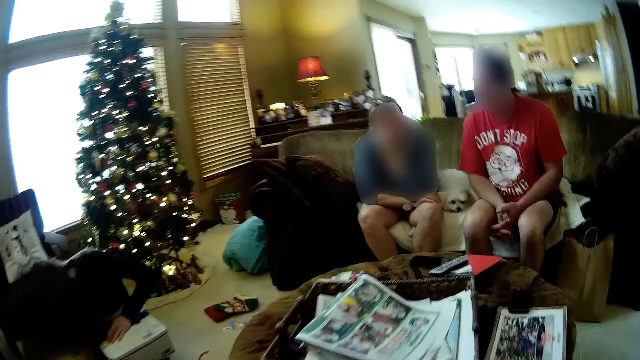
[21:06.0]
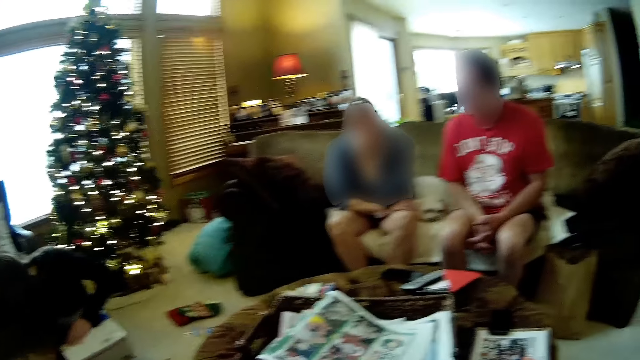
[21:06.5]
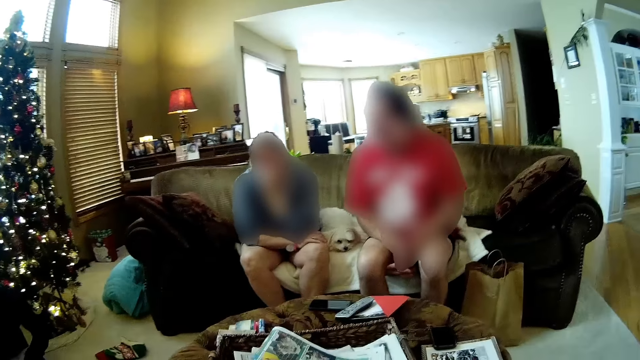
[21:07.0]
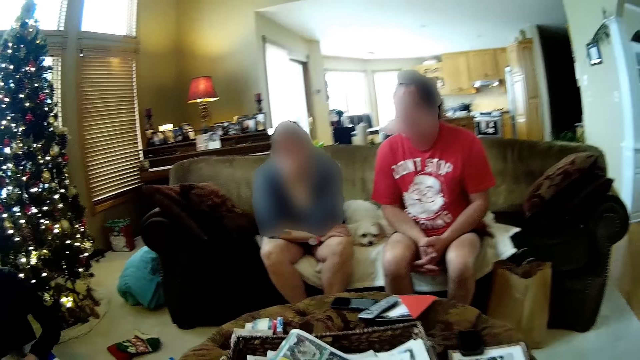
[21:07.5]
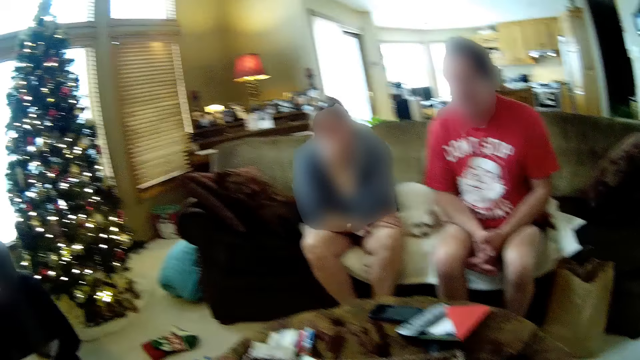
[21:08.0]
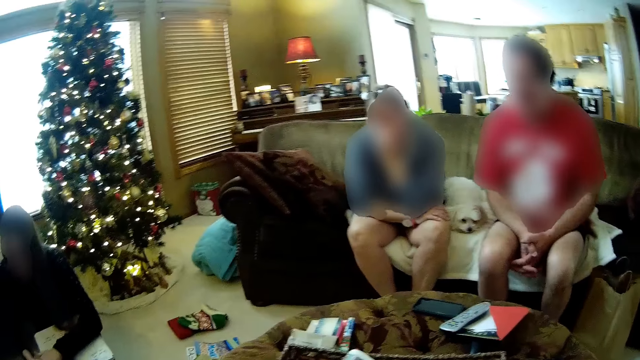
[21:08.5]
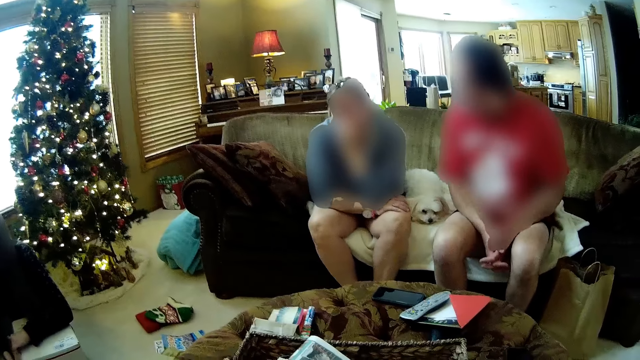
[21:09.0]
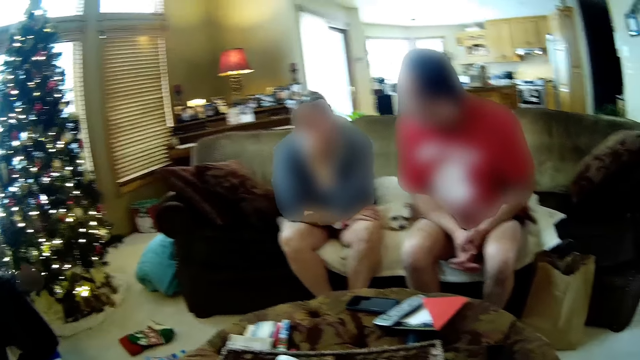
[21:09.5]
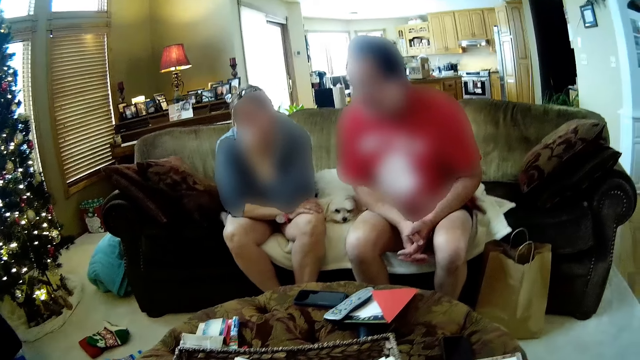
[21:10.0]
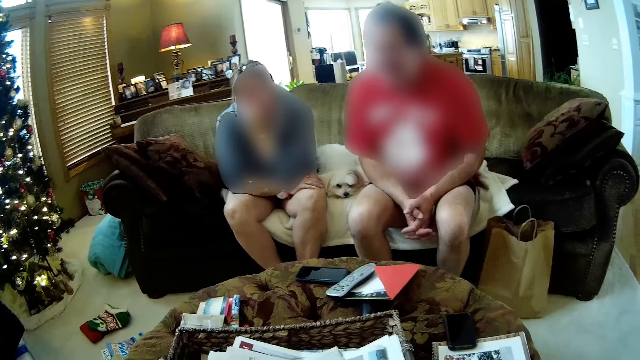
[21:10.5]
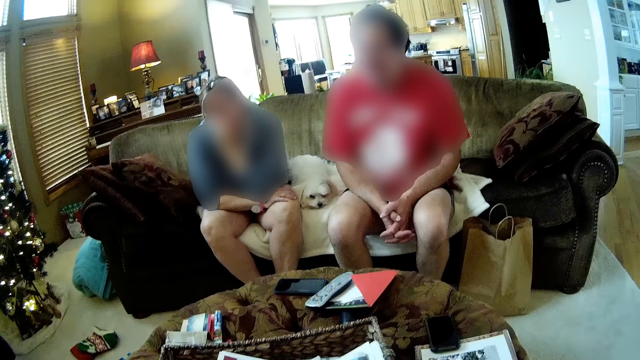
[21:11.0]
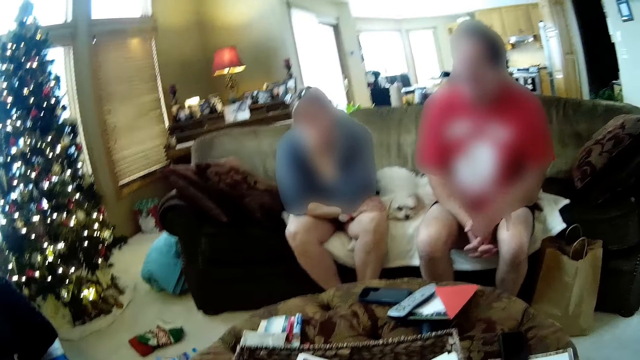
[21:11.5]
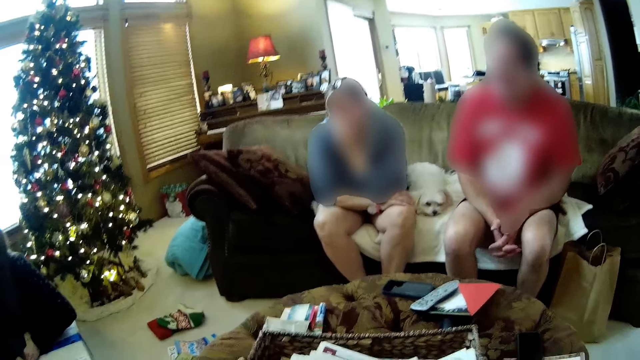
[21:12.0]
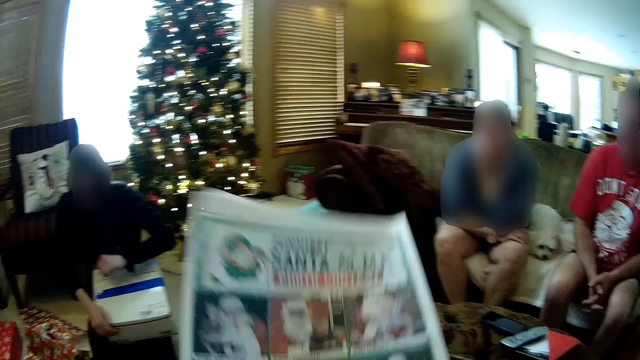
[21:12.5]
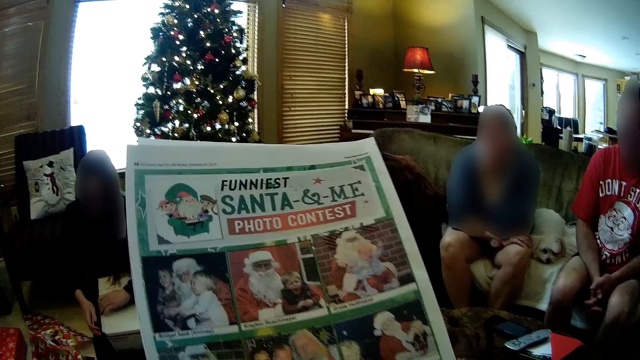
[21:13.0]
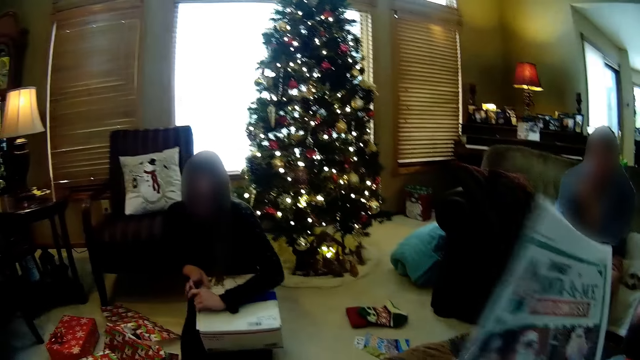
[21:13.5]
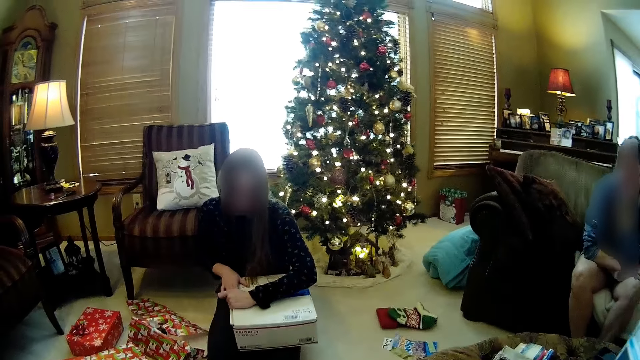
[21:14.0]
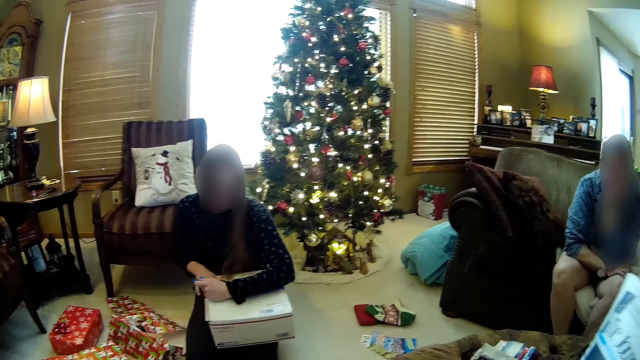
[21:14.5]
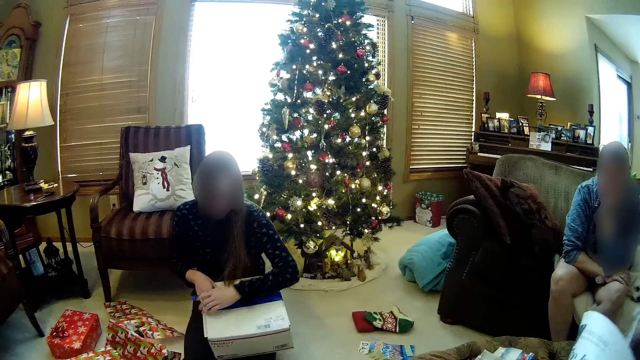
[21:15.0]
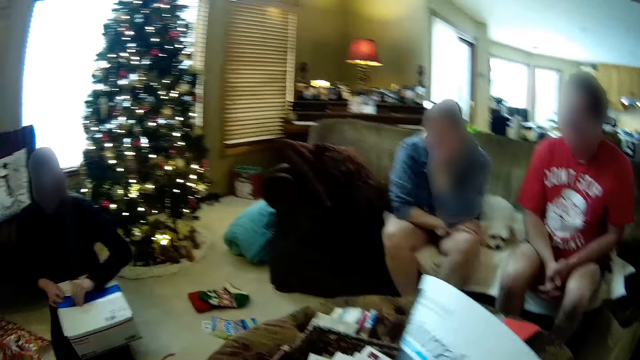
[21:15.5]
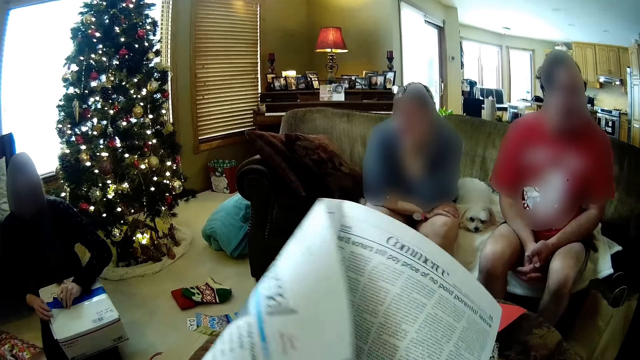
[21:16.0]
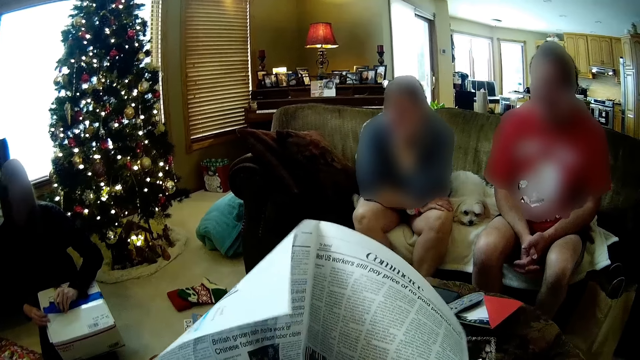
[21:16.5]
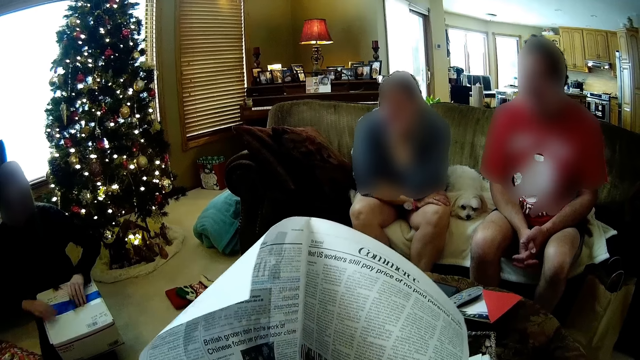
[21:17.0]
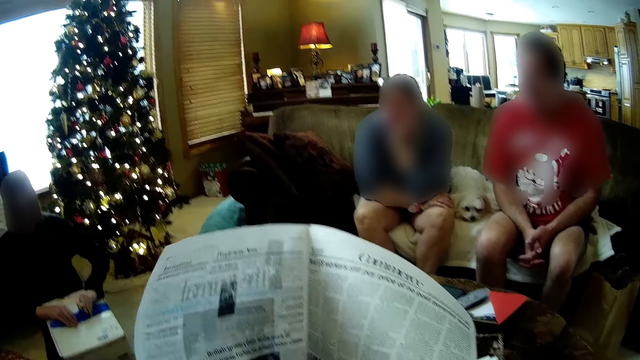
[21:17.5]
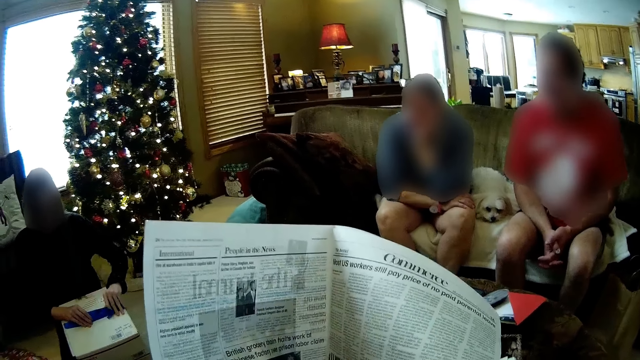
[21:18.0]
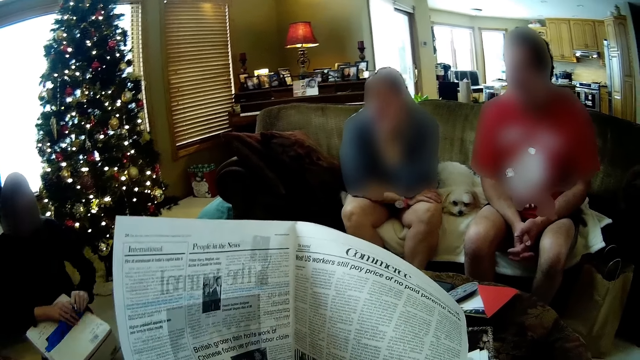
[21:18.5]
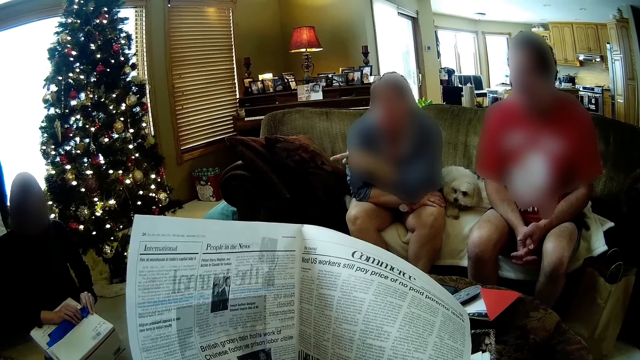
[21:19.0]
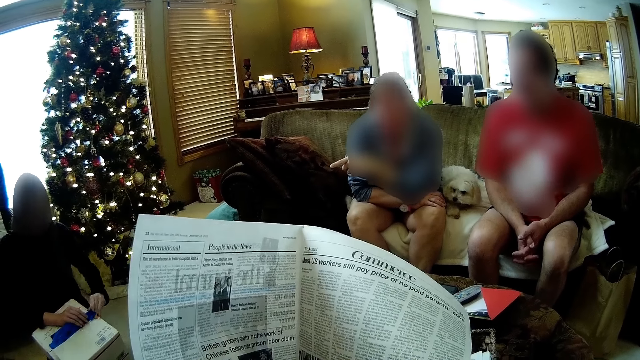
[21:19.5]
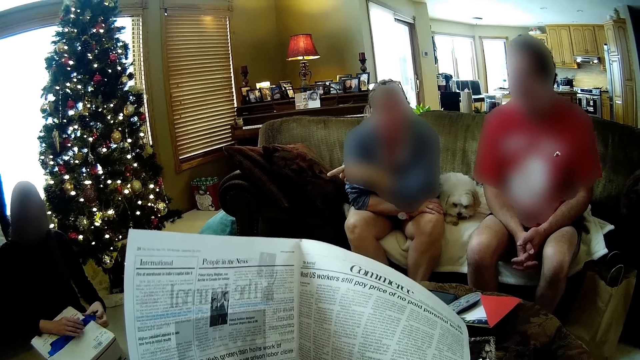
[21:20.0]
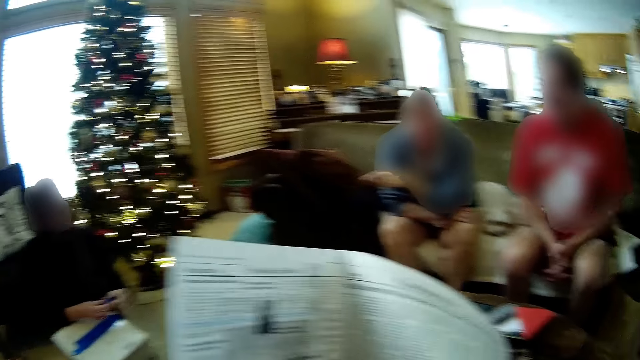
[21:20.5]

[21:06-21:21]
The camera wearer looks around the house. He looks at a newspaper or magazine in both hands. He lifts the magazine. The woman opens the packaged gift with both hands. The camera wearer turns the newspaper with his left hand. He peruses the magazine. He reads the magazine.

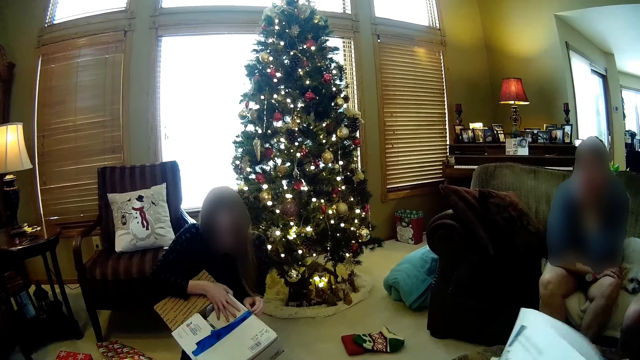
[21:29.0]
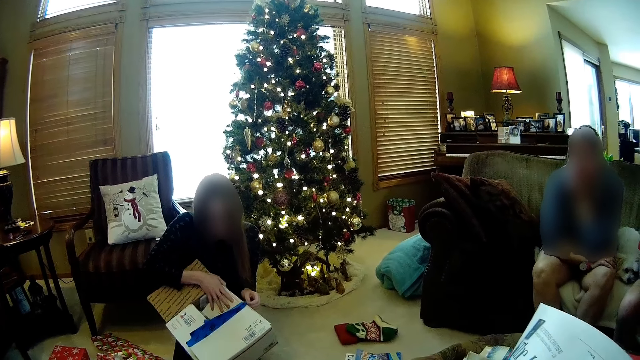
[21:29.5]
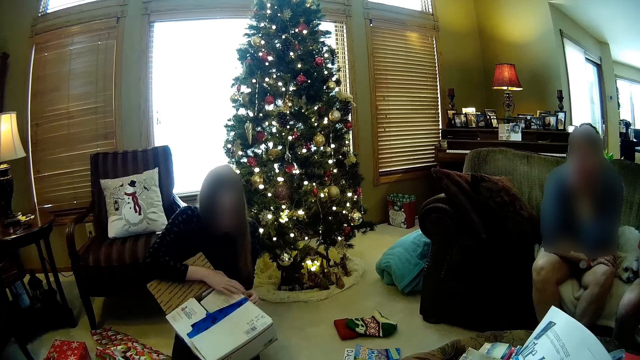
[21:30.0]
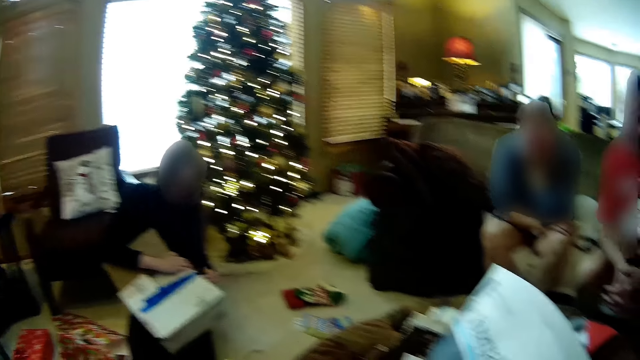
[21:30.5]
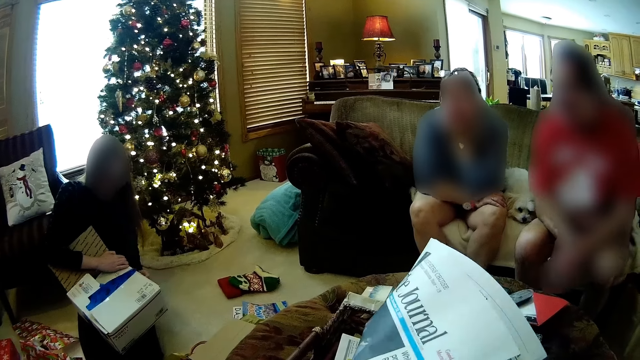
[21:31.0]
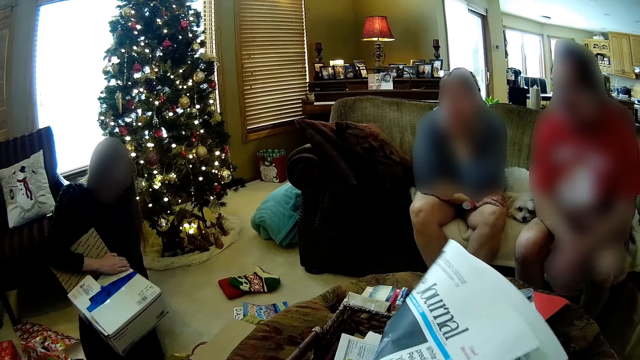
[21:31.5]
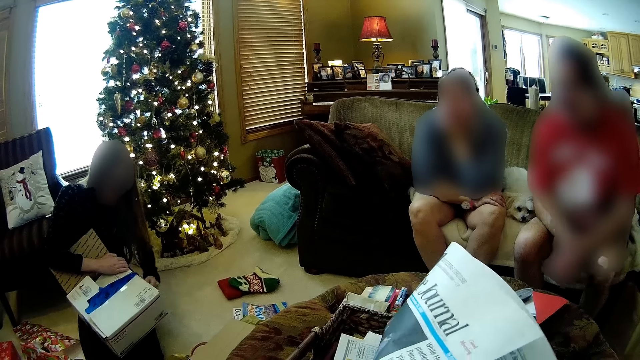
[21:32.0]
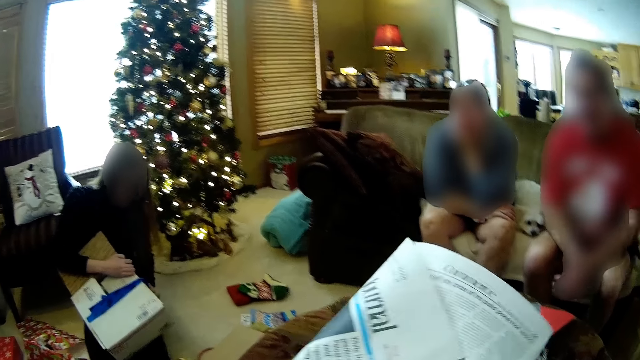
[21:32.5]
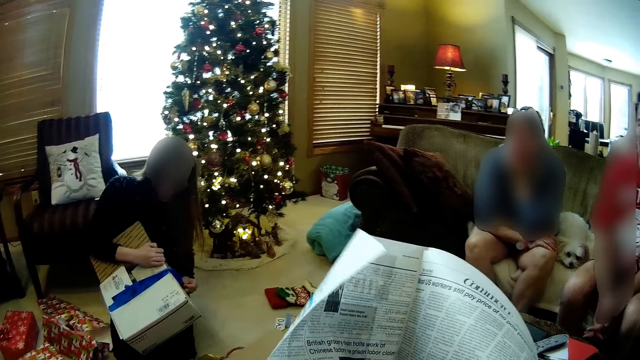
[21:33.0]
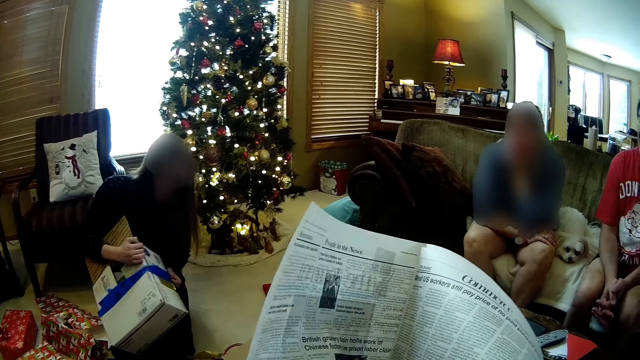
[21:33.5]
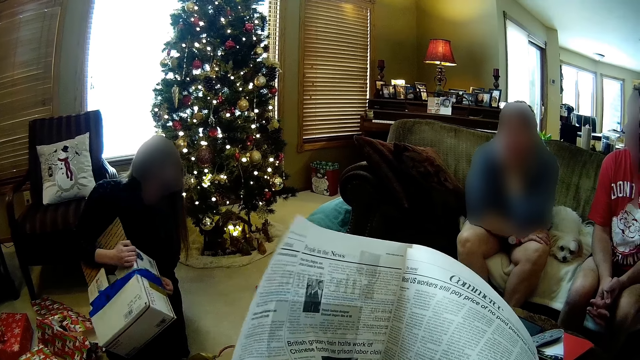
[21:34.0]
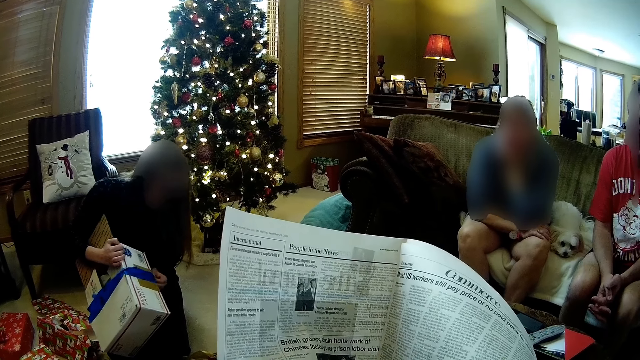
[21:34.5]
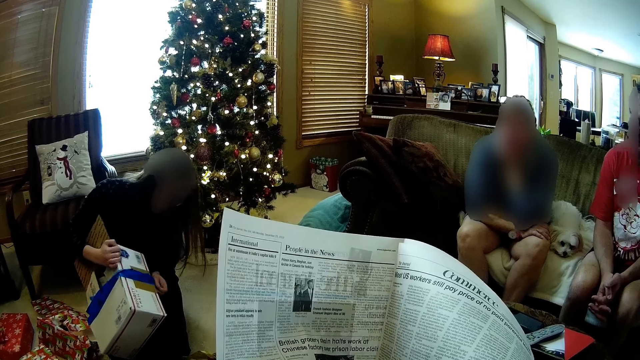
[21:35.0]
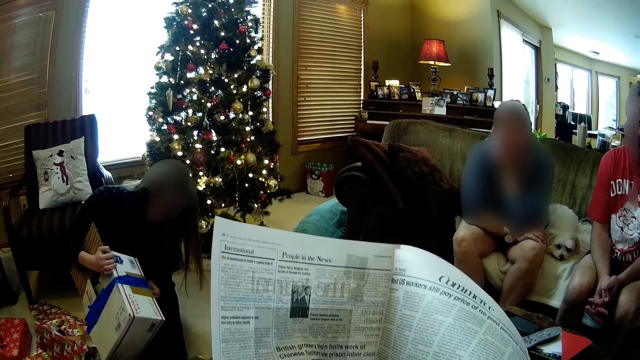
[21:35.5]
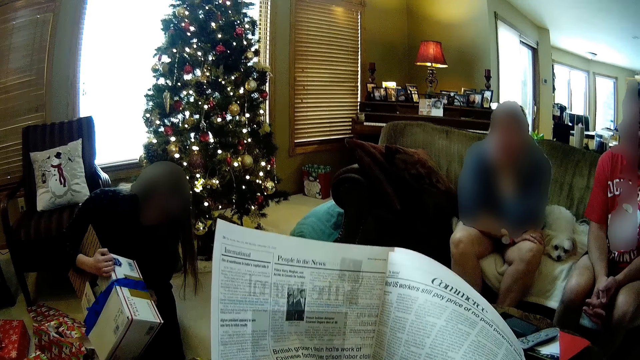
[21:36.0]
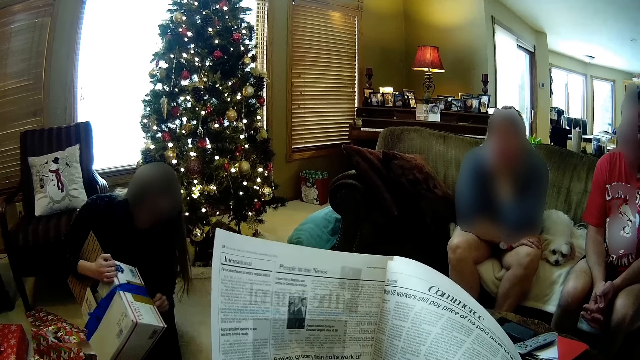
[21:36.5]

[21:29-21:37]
A woman removes the seal on the box. The camera wearer peruses the magazine. They read the magazine.
